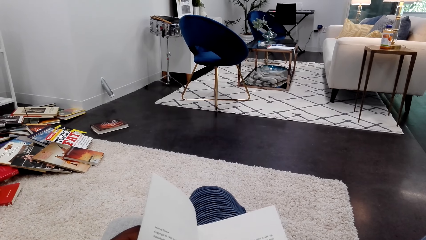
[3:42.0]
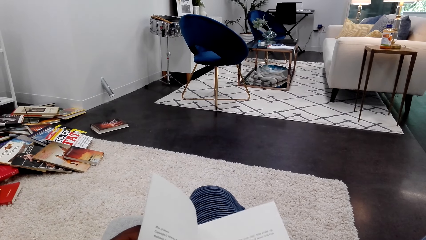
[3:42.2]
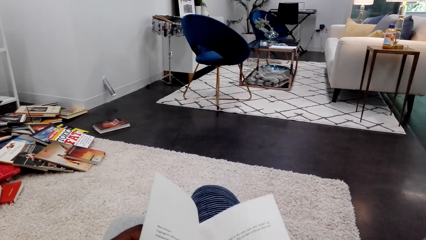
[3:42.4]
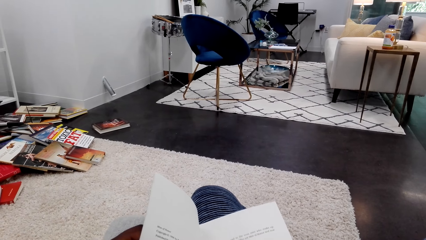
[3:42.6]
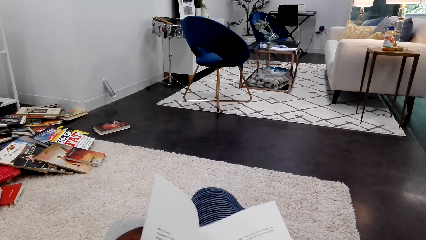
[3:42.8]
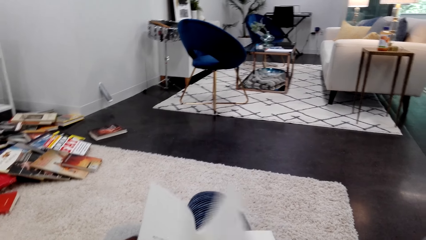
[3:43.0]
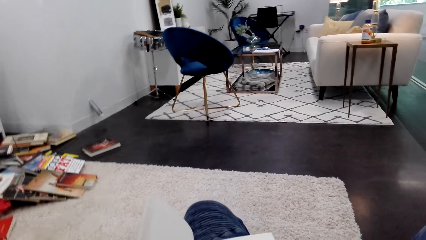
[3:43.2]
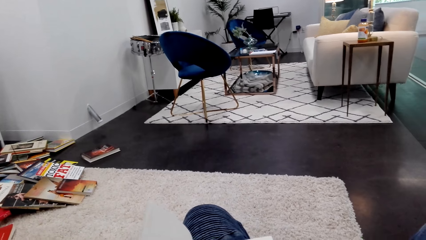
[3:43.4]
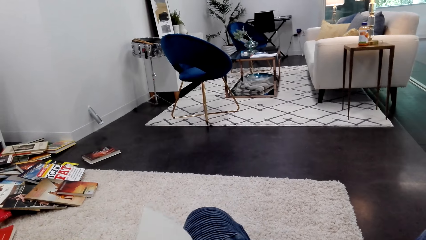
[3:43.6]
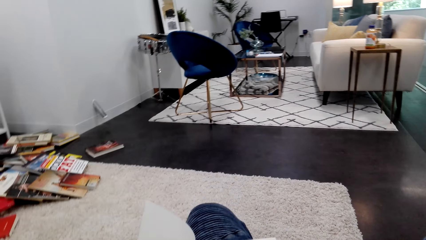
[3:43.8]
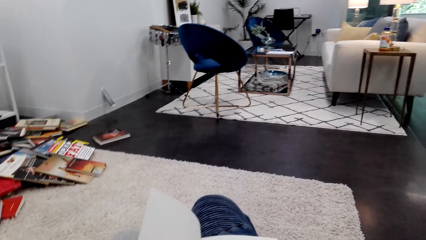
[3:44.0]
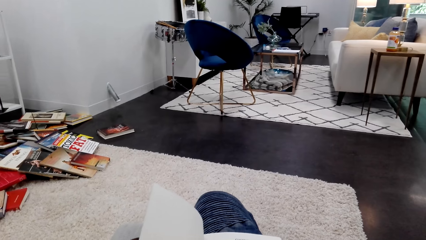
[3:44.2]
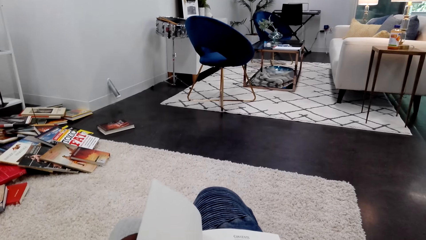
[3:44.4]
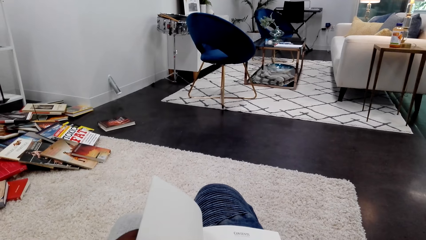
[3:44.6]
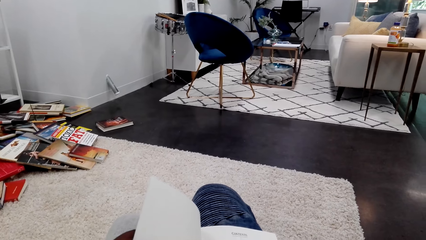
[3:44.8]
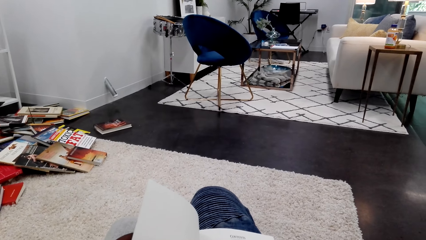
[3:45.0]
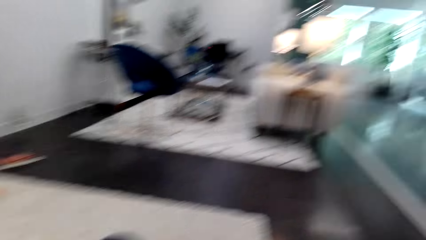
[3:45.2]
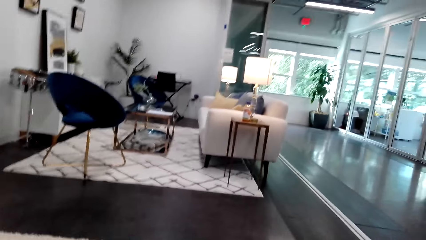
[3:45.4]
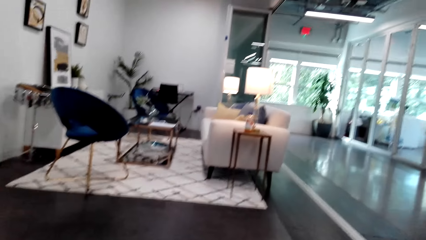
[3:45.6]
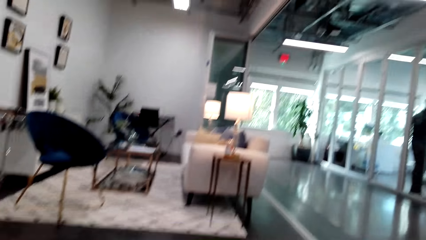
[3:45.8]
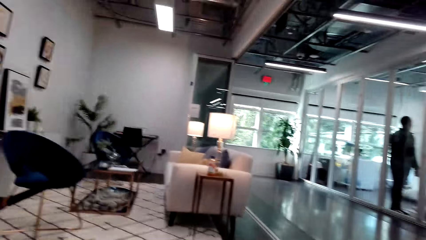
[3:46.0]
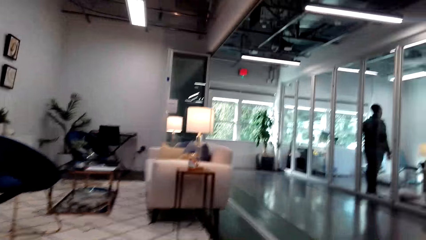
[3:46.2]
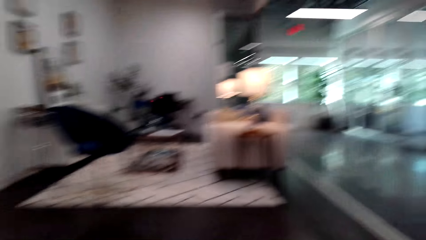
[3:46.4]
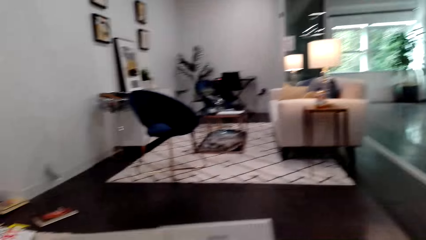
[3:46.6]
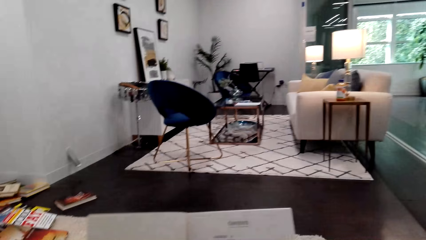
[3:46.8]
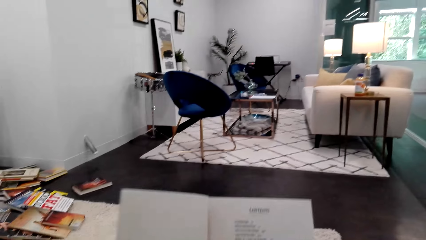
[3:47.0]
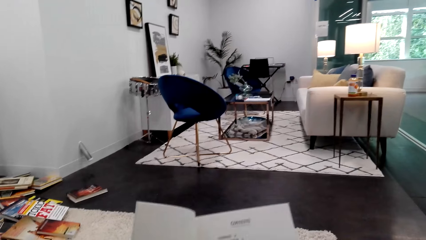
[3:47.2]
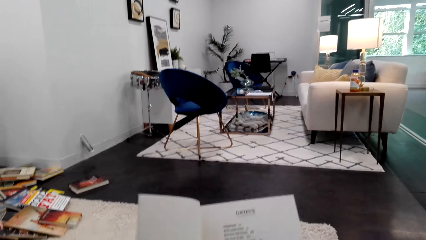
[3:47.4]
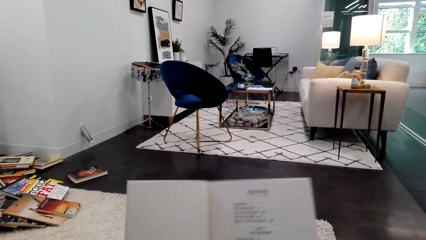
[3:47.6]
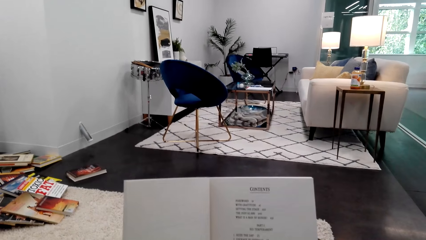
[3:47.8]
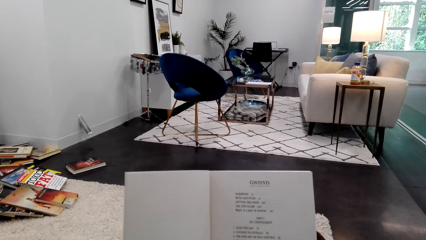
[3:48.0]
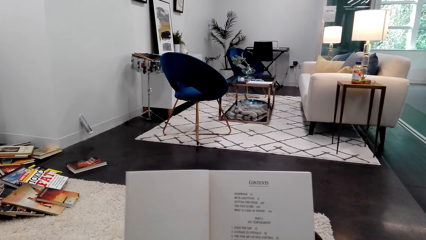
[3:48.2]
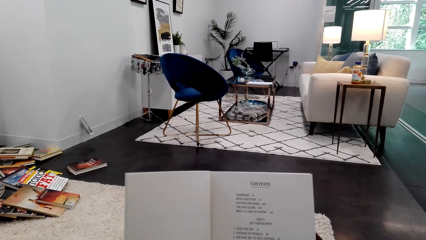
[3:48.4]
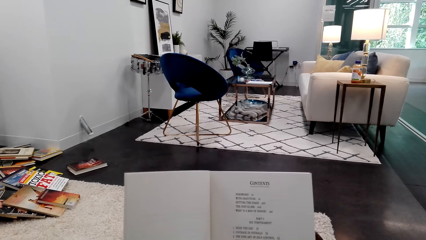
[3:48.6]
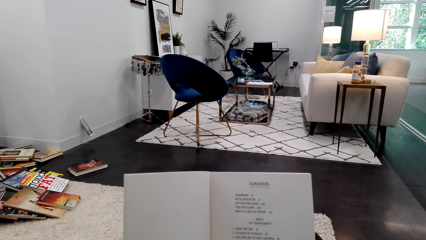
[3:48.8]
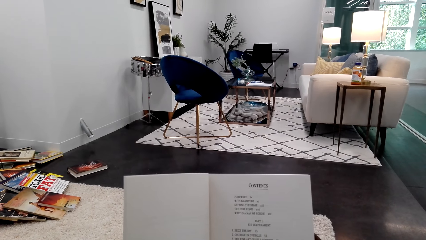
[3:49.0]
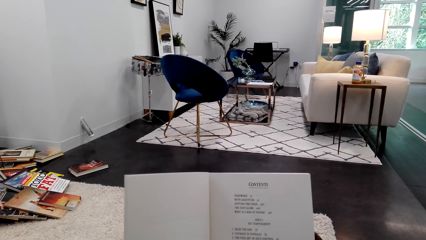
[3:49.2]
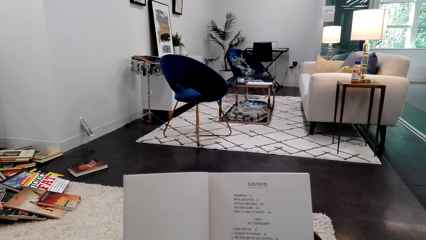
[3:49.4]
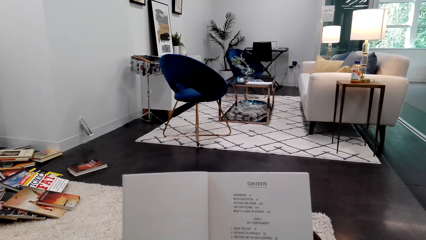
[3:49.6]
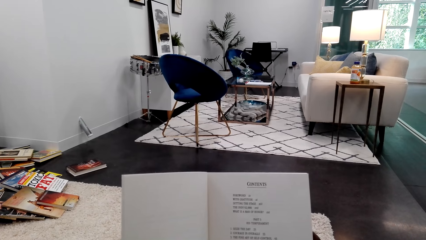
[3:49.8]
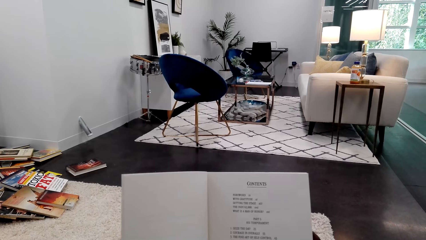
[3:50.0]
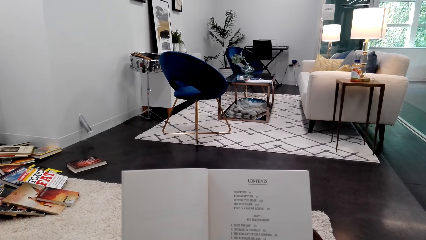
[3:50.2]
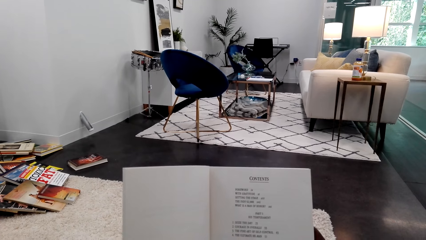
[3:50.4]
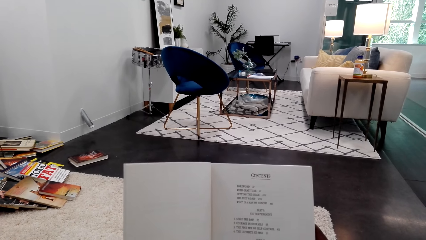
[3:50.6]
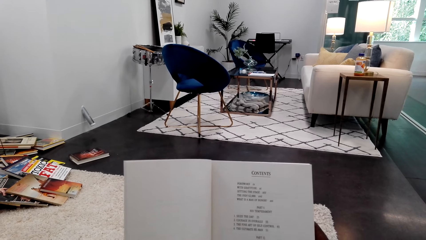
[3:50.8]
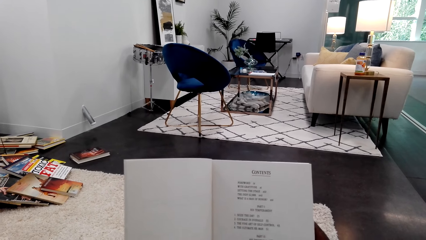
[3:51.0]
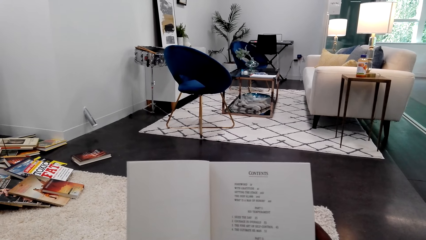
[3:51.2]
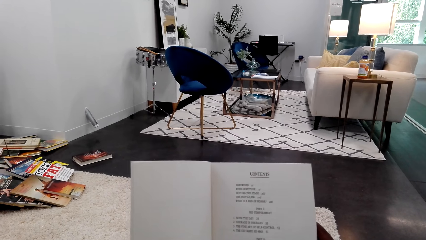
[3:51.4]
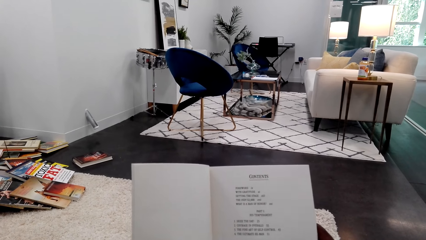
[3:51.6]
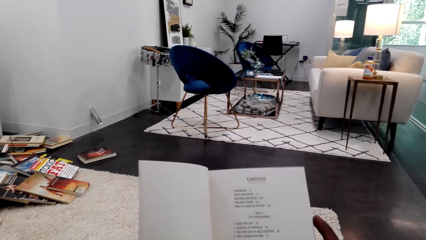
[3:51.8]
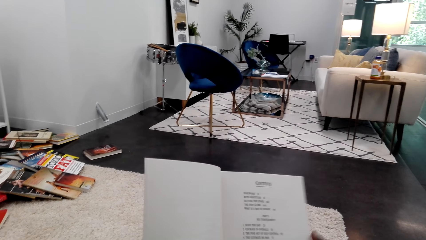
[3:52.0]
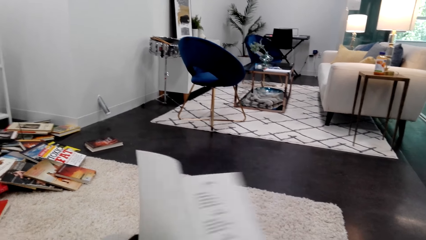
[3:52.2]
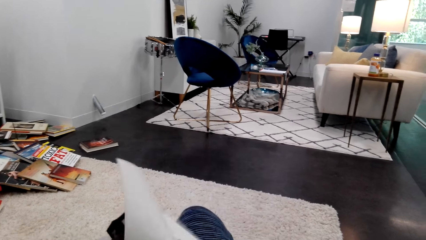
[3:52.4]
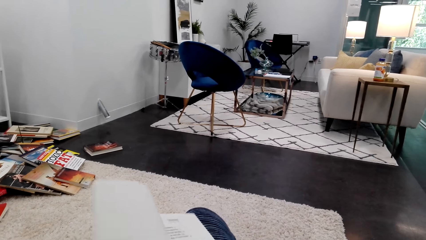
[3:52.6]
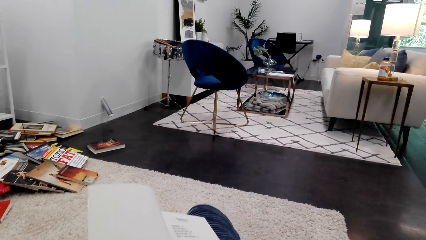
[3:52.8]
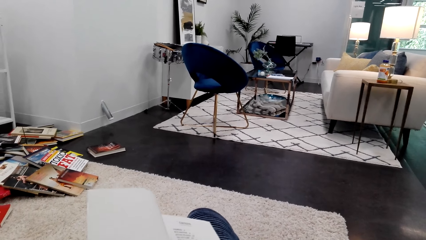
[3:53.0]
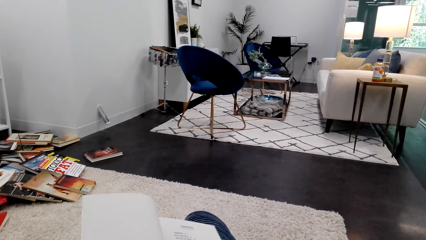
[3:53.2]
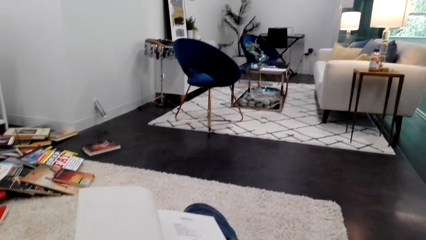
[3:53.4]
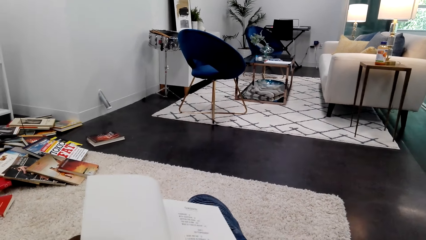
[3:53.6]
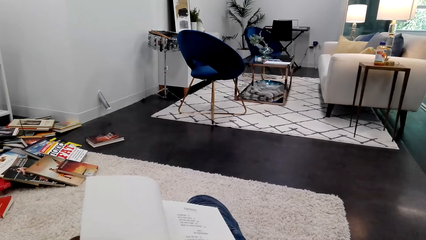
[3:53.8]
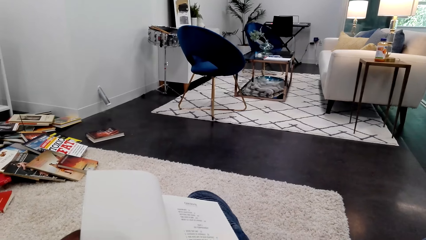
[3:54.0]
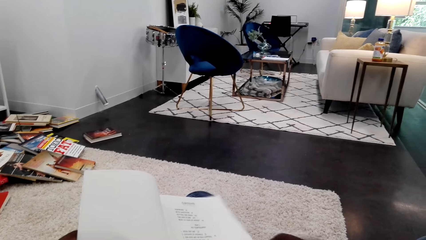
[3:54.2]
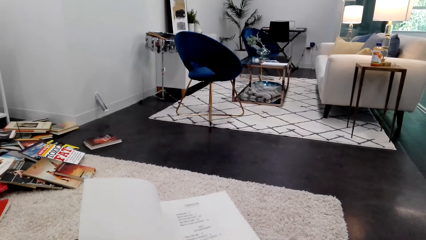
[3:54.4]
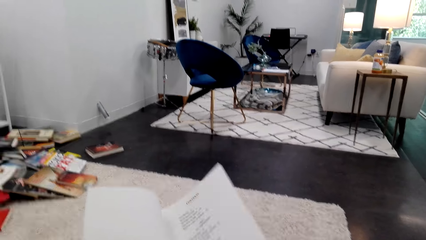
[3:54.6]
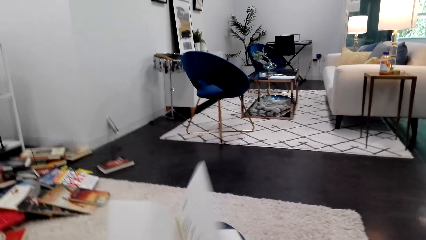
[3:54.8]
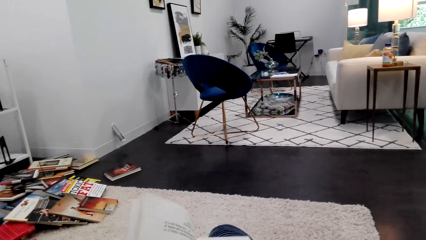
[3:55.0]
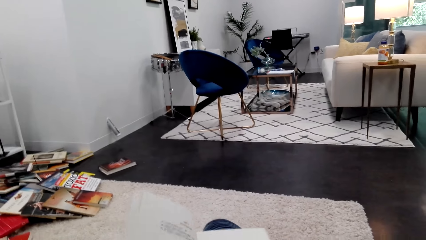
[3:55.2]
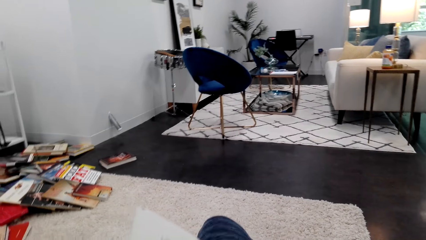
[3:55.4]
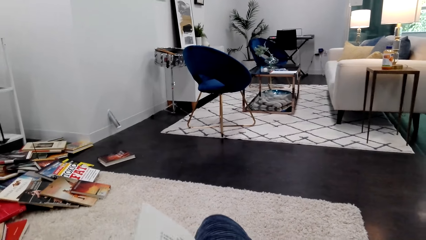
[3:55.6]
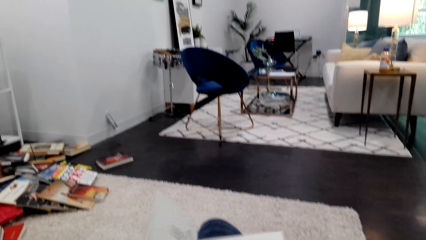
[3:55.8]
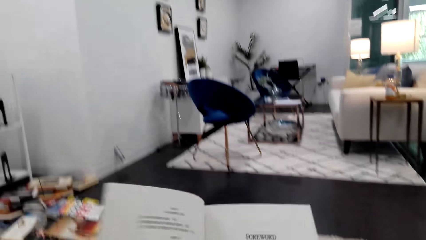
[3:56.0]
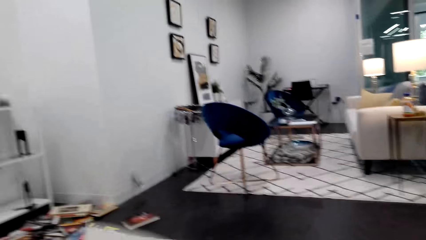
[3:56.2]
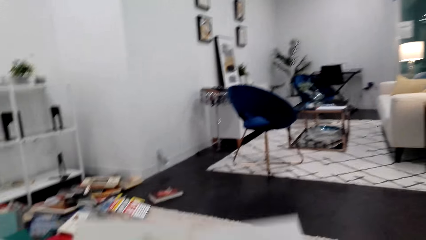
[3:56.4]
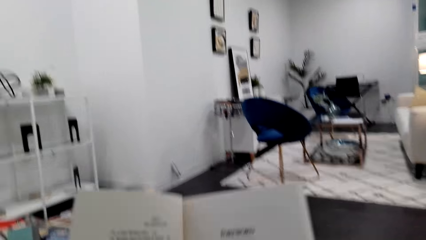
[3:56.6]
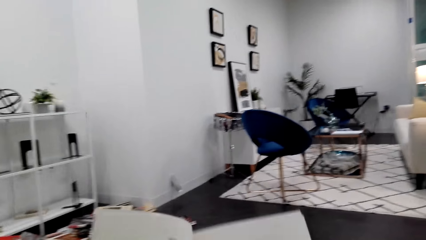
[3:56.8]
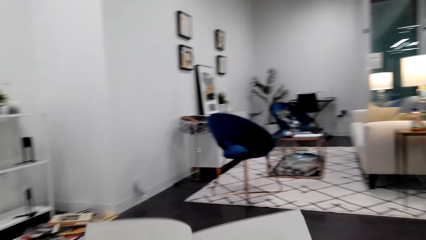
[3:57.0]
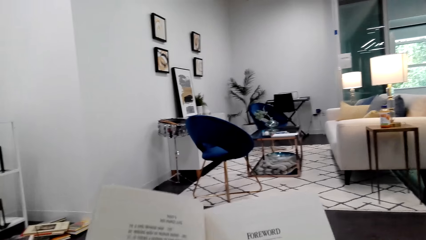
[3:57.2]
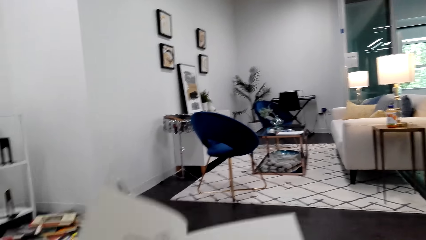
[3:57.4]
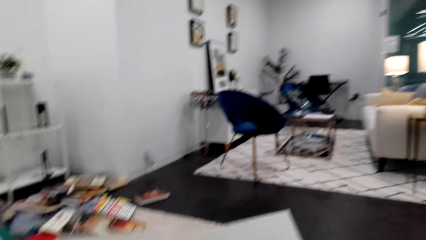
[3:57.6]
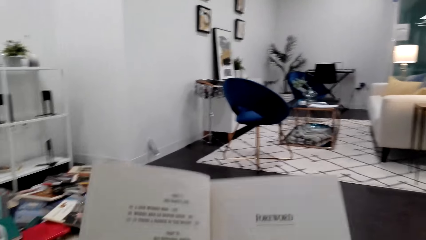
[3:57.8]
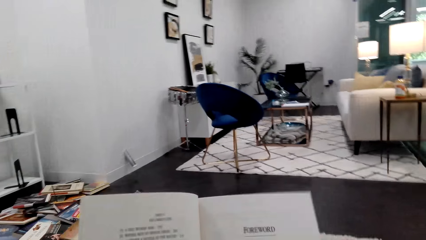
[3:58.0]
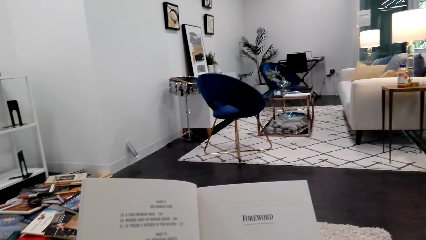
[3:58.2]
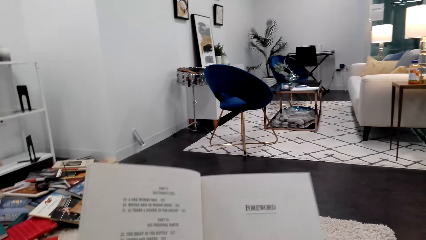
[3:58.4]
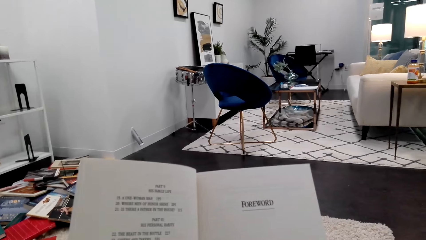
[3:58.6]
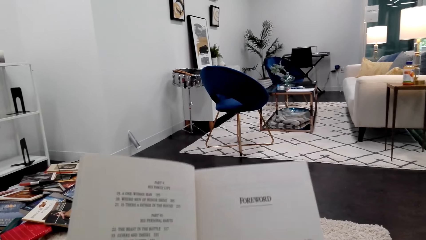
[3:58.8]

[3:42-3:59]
The camera wearer peruses a book. They look around the house. They read the book. They peruse the book. They turn the page. They read the book.
